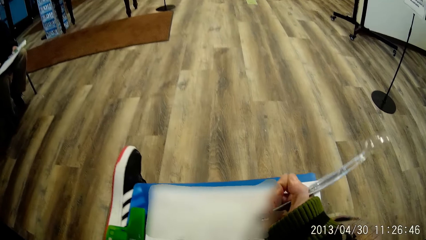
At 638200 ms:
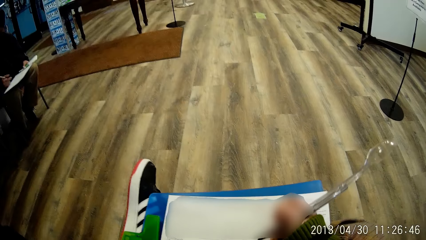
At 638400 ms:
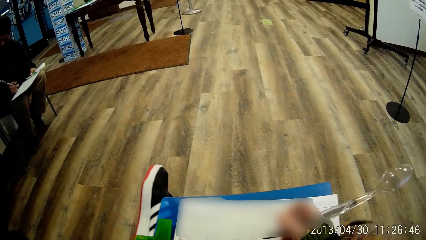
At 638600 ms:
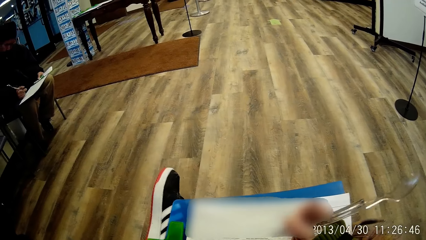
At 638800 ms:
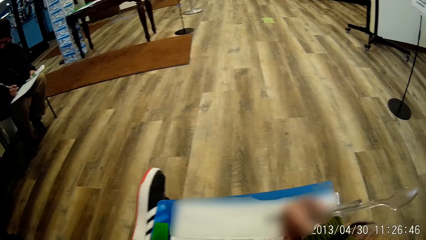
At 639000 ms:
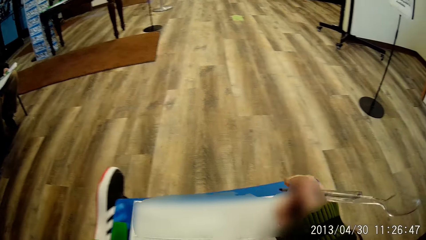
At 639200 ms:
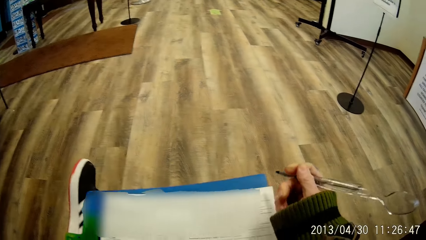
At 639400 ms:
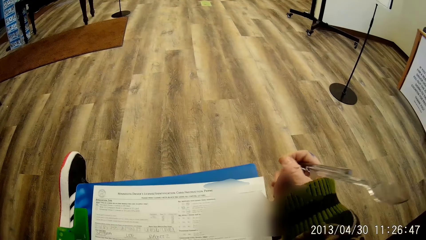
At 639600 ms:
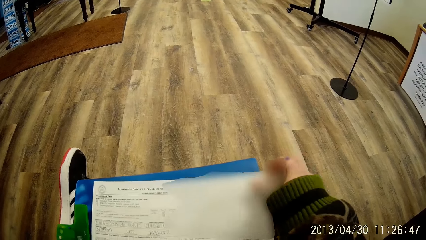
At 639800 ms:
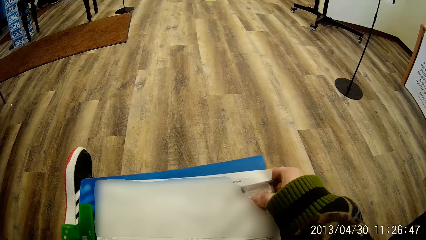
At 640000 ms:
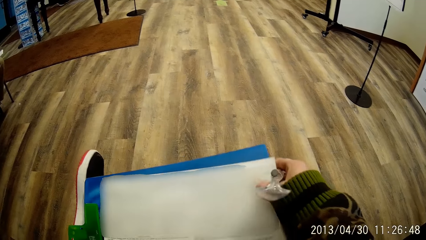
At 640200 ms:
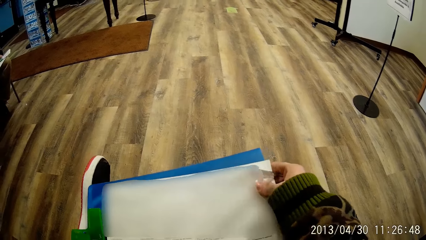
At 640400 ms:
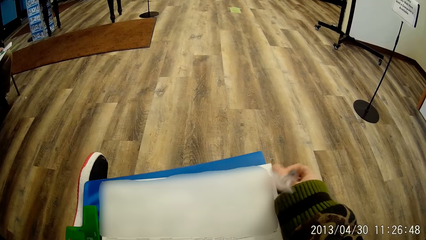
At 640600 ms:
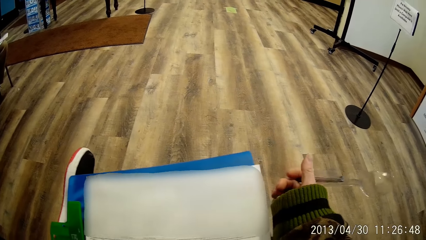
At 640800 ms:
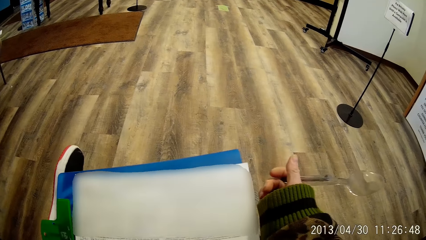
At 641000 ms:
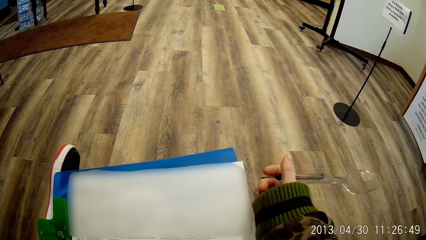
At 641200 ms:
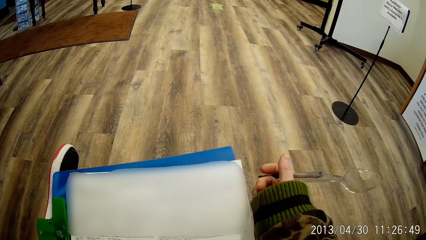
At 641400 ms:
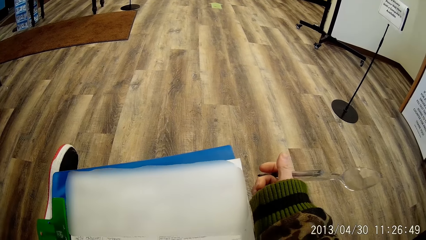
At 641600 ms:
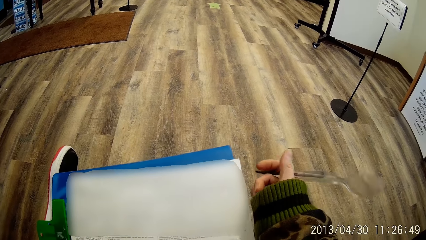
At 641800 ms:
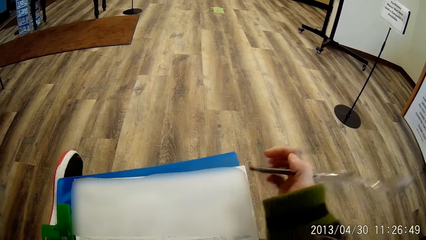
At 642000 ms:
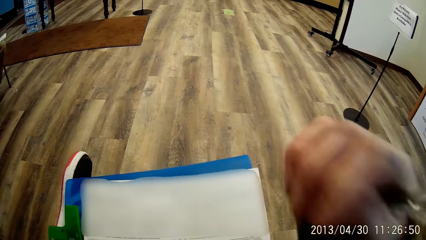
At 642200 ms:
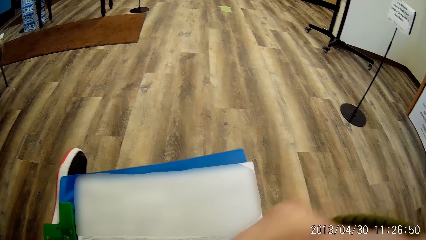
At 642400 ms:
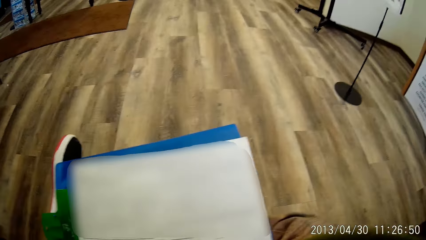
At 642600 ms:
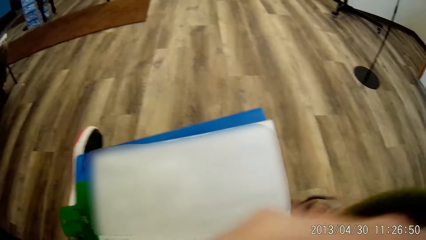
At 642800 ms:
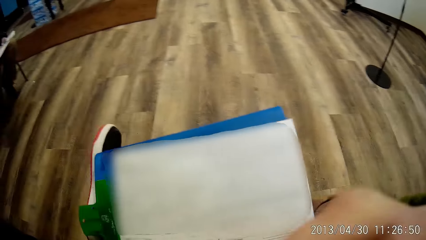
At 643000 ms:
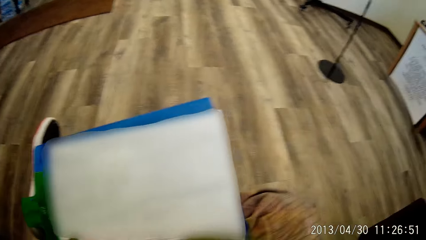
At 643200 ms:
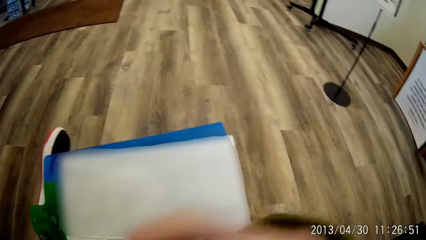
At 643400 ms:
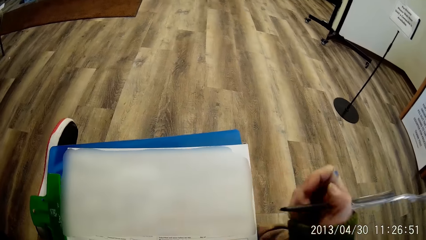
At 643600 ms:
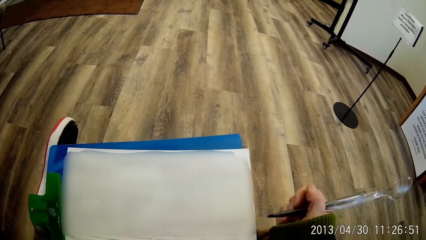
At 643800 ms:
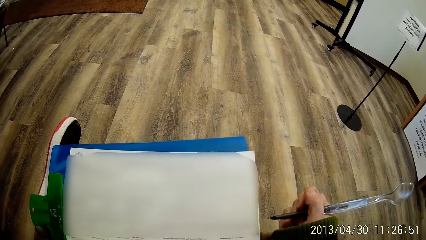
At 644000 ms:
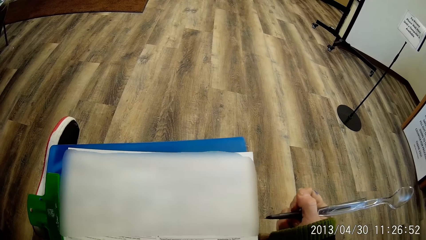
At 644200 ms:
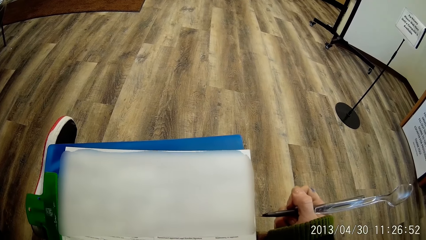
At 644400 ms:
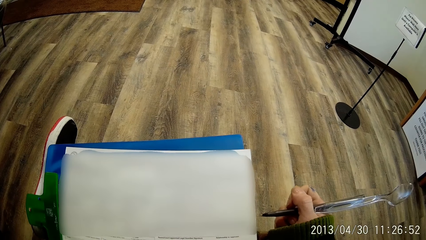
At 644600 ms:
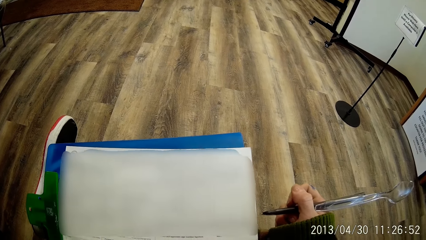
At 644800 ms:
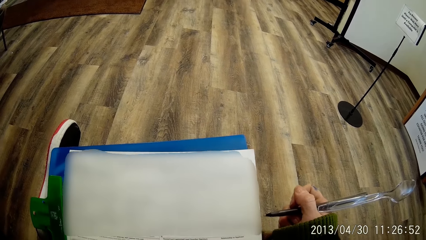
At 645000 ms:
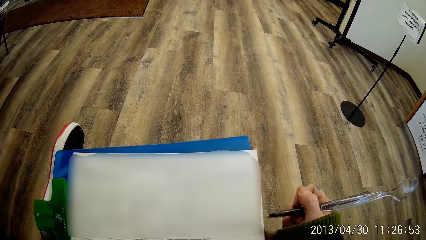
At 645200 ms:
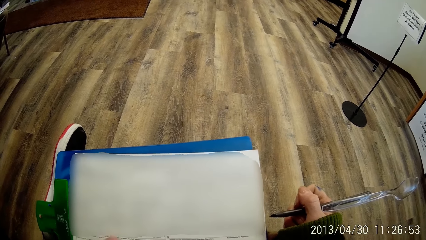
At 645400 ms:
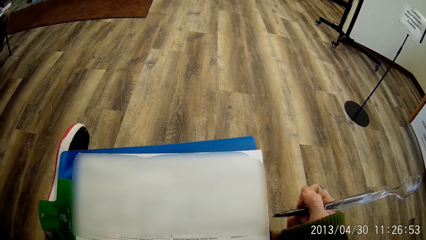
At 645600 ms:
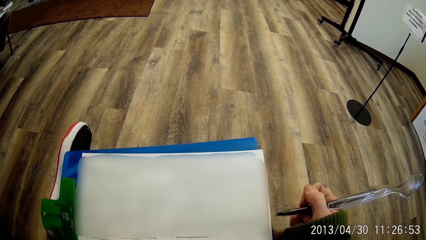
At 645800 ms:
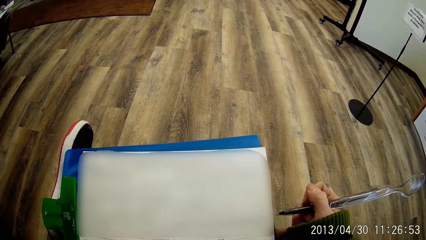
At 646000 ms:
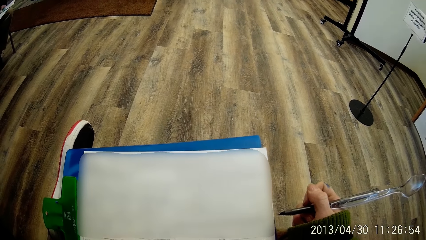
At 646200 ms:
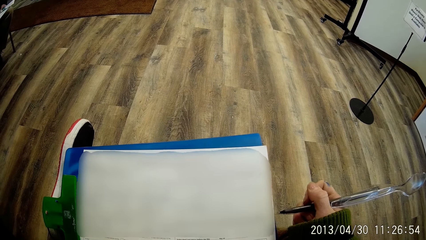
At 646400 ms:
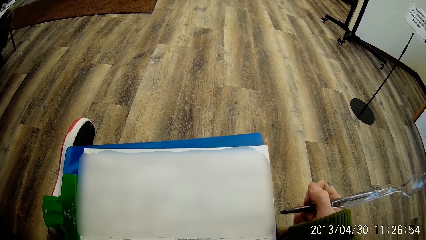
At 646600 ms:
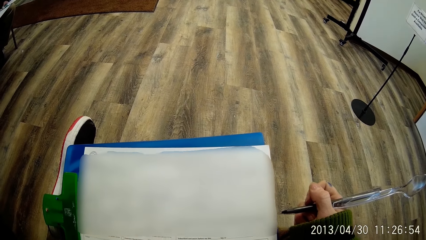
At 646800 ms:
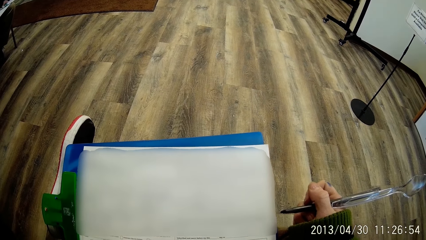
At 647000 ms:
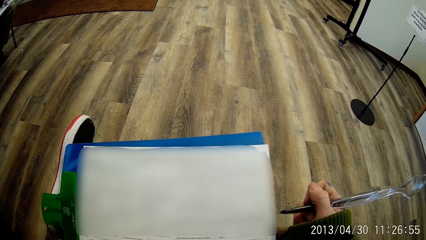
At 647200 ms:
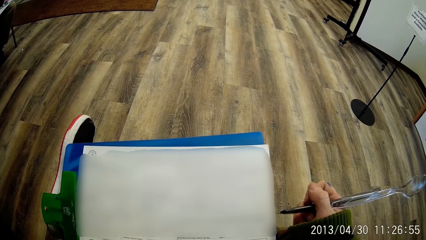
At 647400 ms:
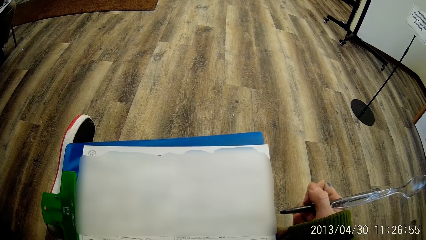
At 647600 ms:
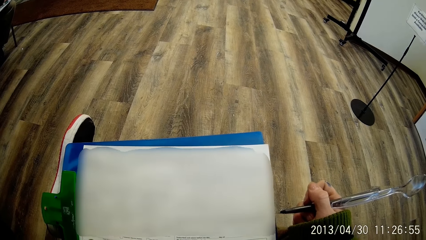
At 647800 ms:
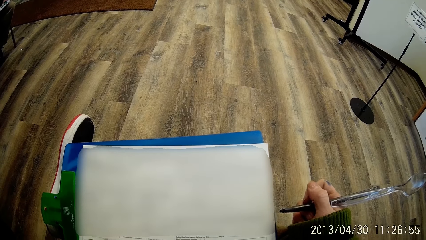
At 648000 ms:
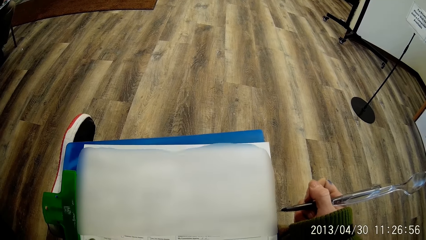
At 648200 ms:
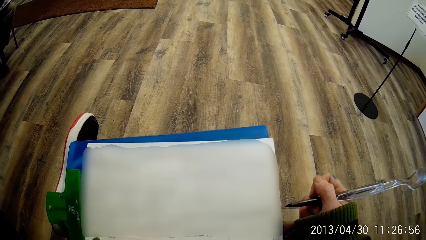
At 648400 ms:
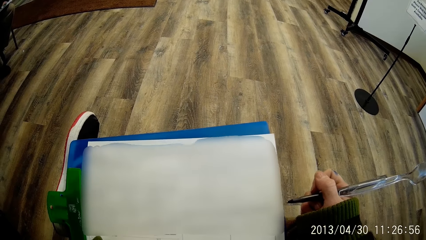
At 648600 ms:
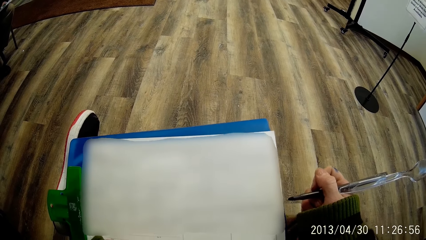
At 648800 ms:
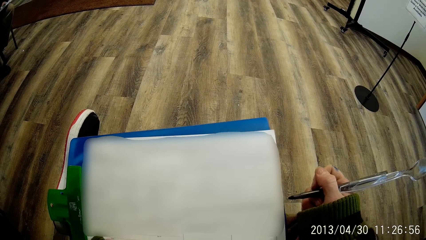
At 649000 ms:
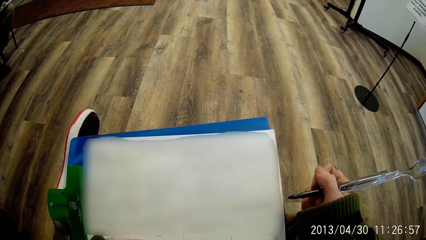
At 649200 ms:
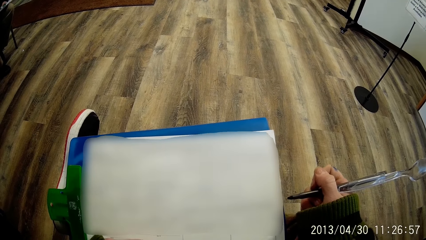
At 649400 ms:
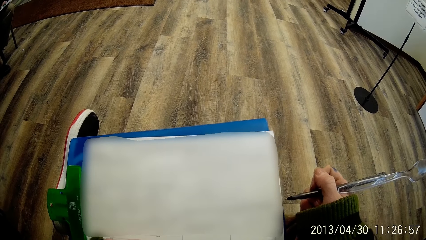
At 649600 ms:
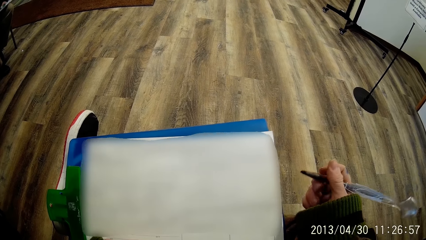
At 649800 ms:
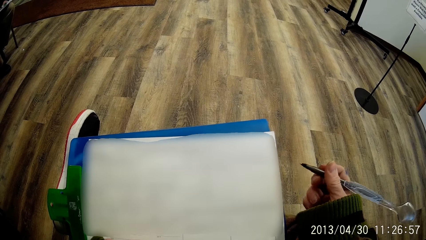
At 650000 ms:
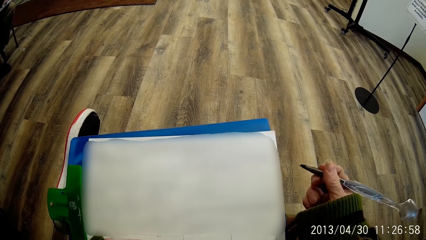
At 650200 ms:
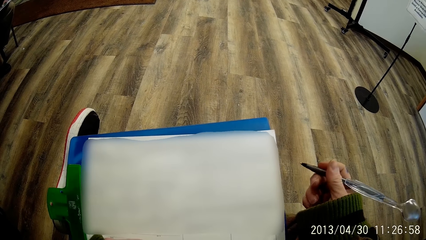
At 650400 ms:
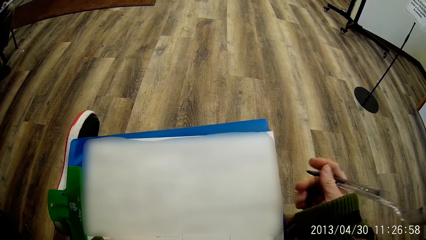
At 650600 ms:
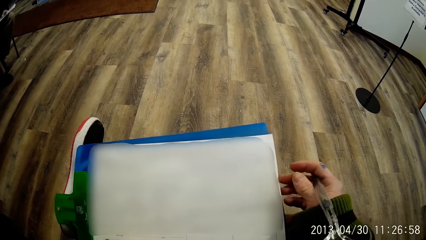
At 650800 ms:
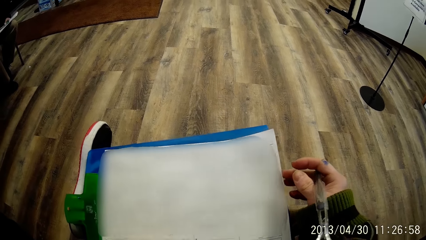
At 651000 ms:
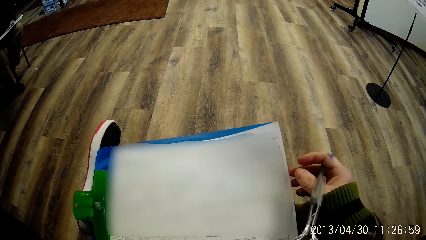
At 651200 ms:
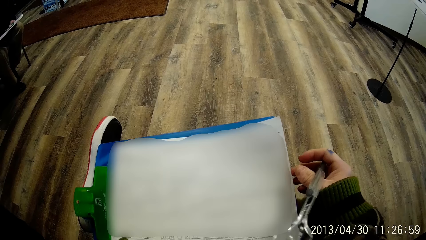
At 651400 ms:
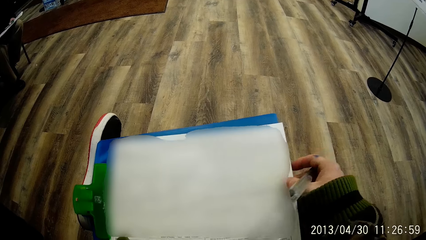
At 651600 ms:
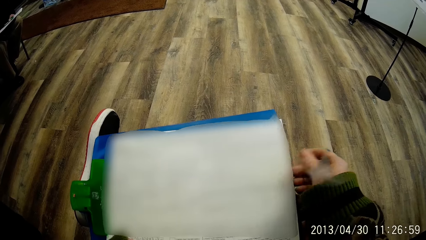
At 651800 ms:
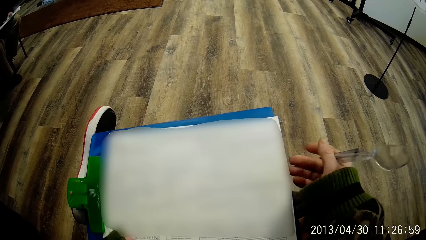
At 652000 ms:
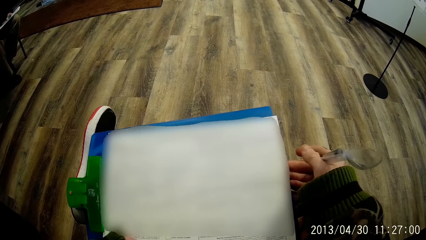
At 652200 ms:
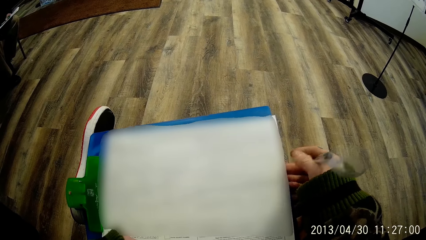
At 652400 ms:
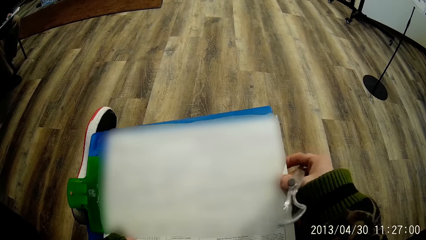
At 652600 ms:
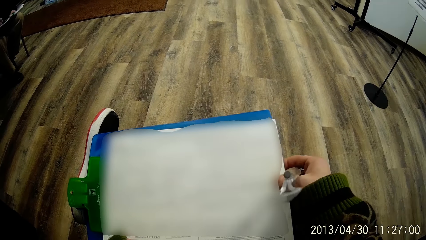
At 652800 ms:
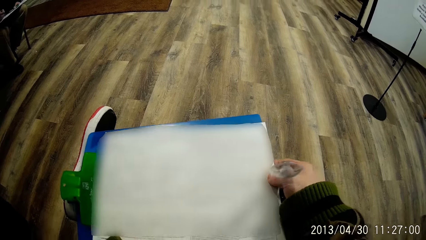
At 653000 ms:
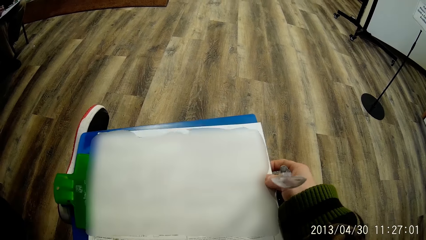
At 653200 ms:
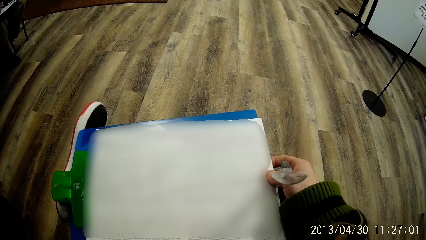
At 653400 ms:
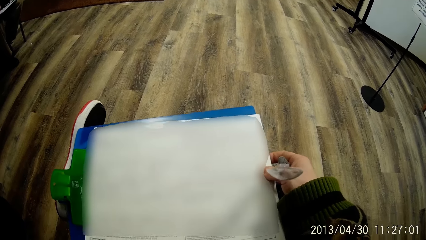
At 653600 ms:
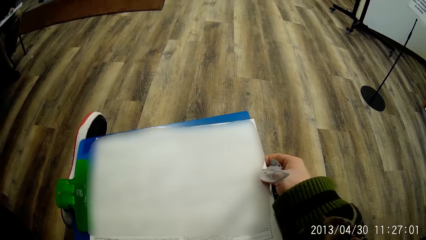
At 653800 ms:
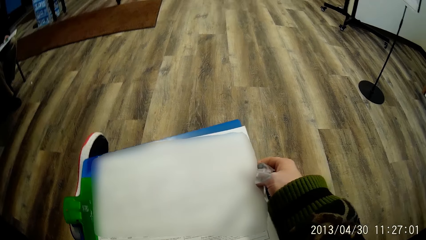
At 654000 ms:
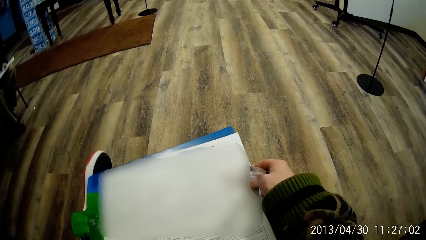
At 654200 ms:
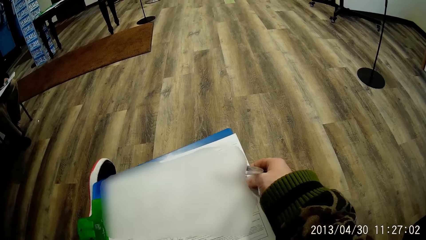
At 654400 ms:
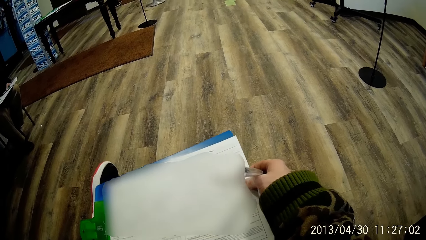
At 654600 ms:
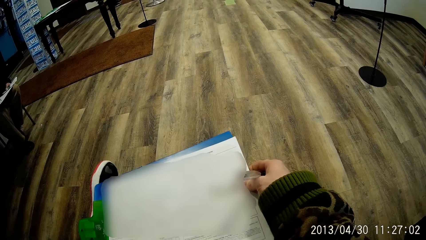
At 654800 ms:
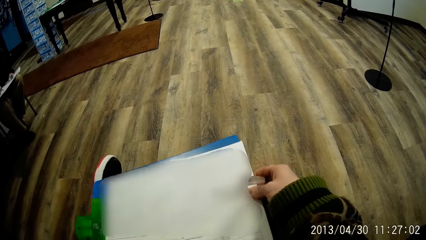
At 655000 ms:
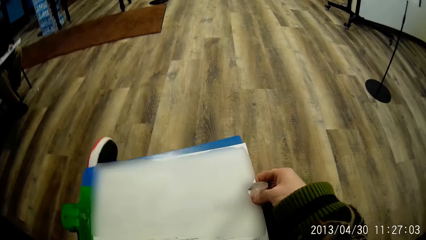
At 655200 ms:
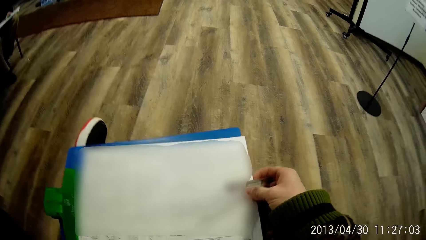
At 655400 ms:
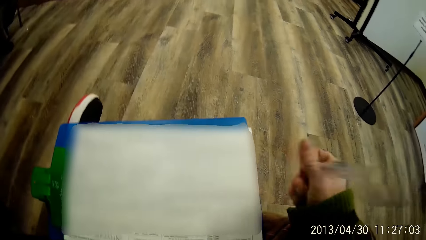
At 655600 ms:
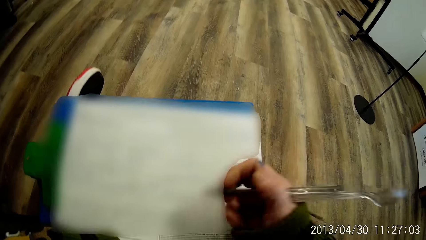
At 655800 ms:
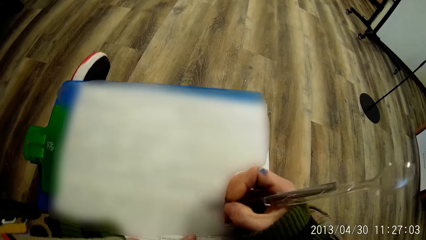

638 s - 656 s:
The camera wearer stares at the paper. She writes on the paper. She stares at the paper. She holds the paper. She stares at the paper. She raises her hand. She stares at the paper. She touches the papers. She stares at the paper.
